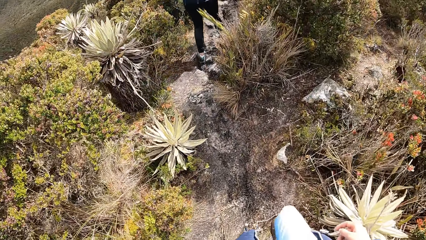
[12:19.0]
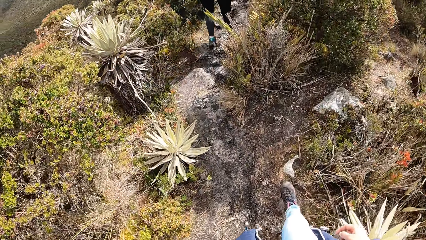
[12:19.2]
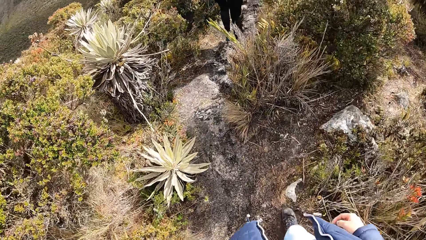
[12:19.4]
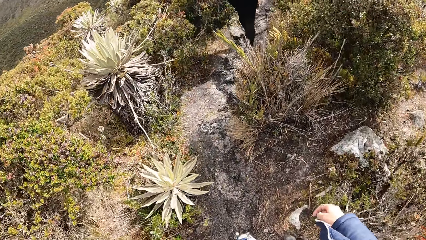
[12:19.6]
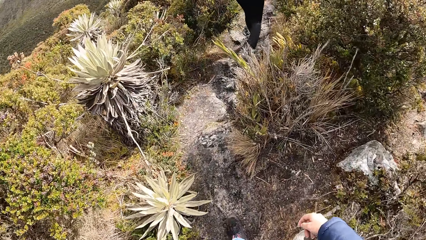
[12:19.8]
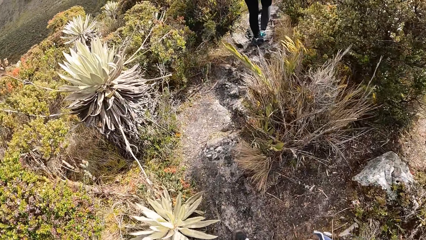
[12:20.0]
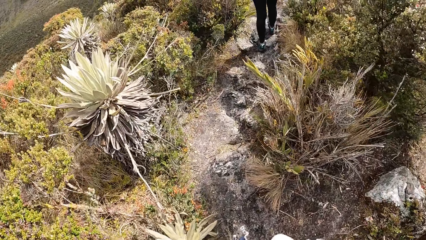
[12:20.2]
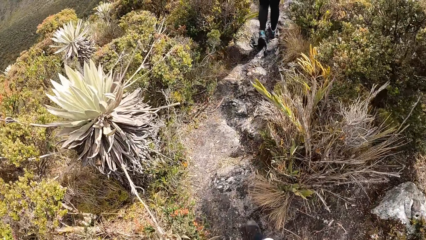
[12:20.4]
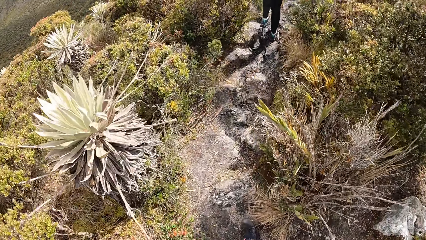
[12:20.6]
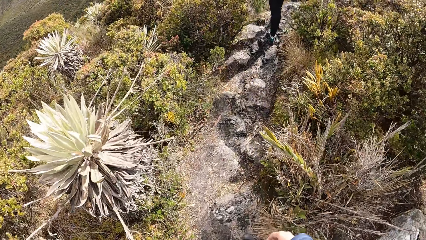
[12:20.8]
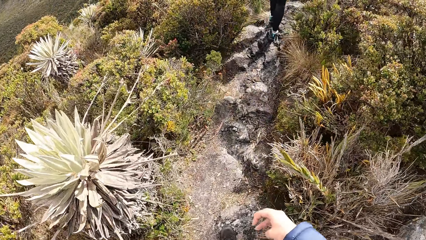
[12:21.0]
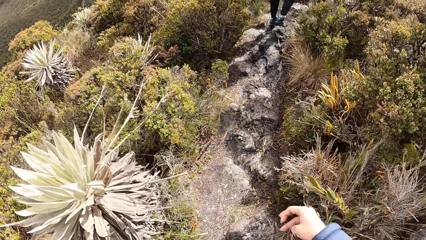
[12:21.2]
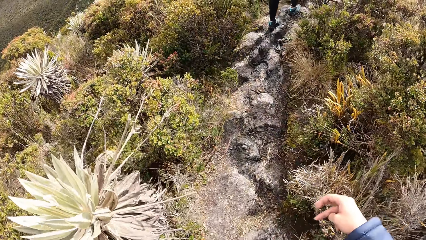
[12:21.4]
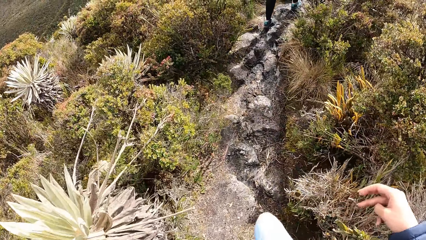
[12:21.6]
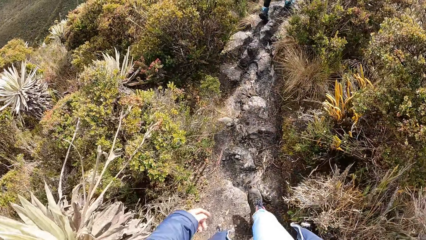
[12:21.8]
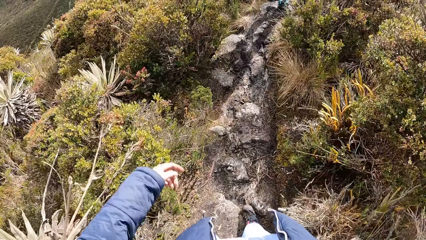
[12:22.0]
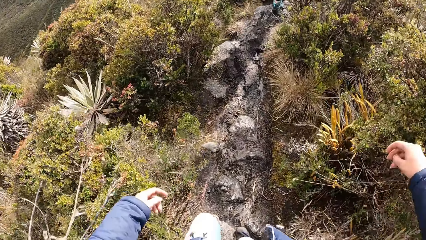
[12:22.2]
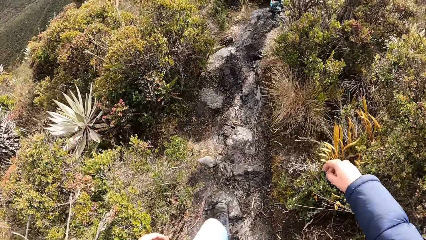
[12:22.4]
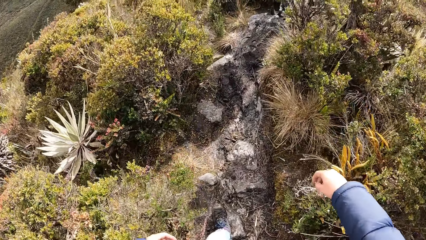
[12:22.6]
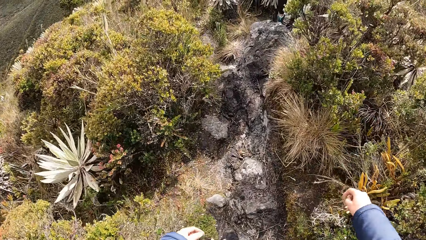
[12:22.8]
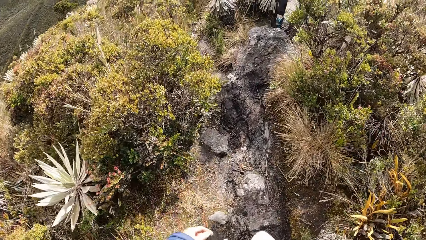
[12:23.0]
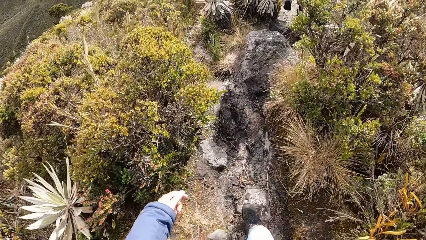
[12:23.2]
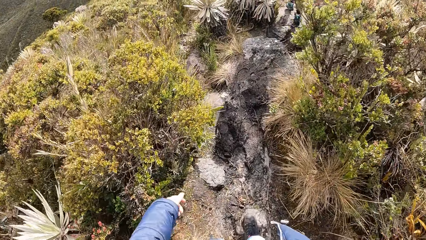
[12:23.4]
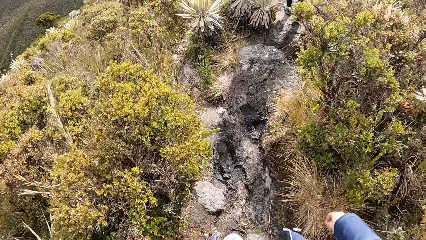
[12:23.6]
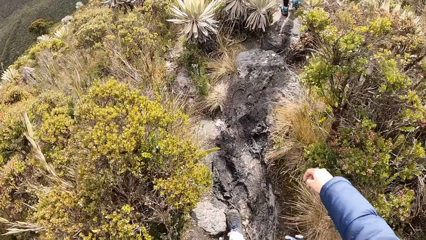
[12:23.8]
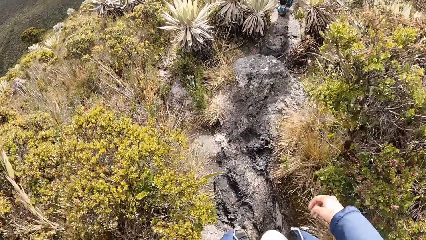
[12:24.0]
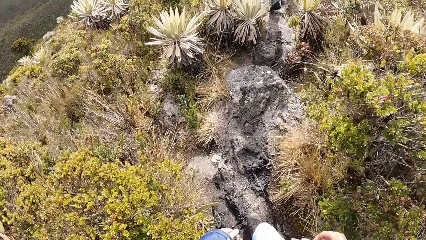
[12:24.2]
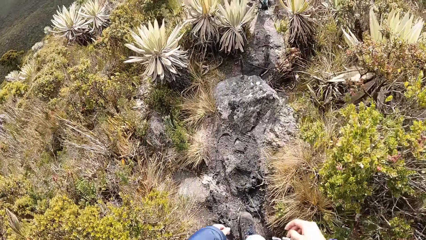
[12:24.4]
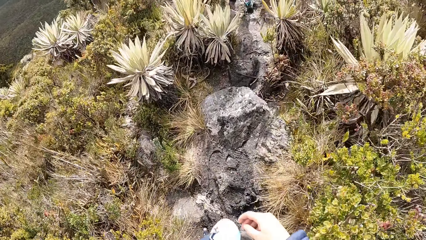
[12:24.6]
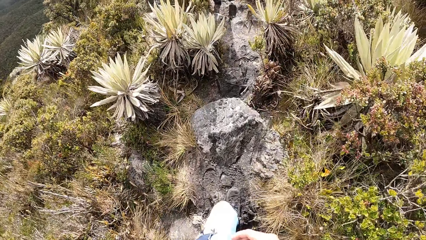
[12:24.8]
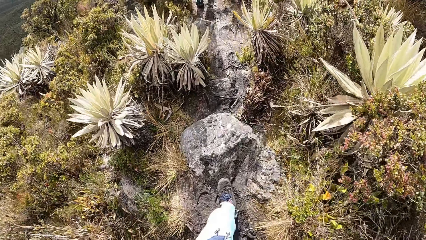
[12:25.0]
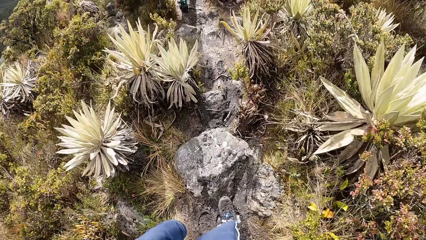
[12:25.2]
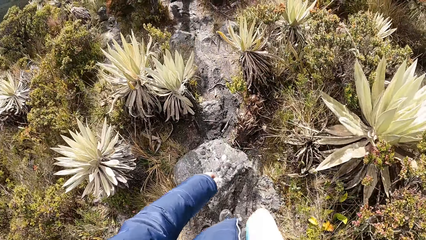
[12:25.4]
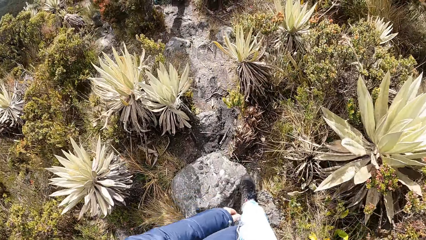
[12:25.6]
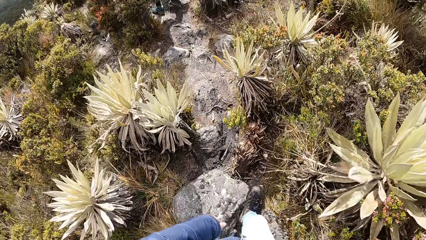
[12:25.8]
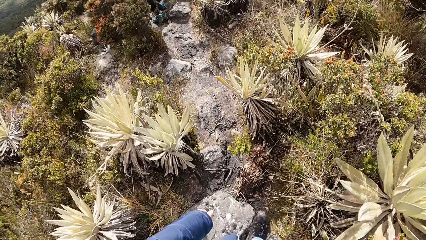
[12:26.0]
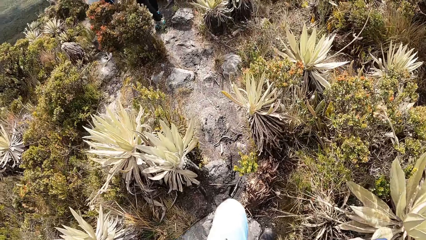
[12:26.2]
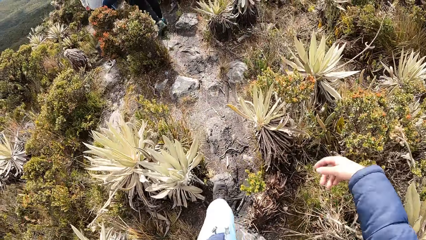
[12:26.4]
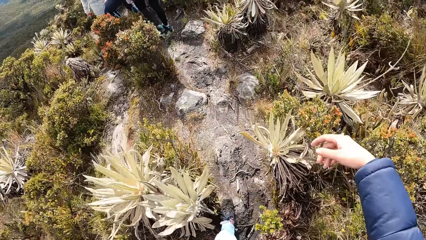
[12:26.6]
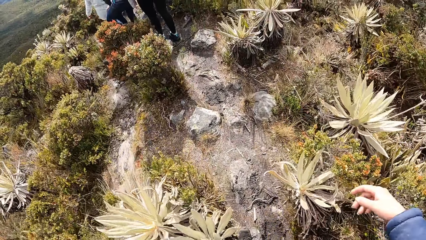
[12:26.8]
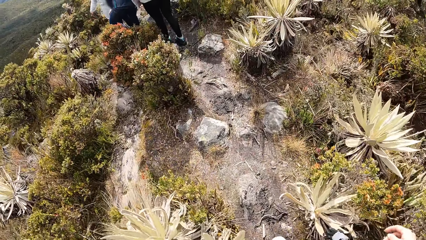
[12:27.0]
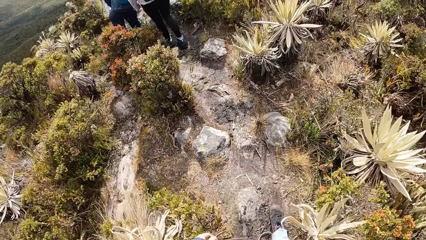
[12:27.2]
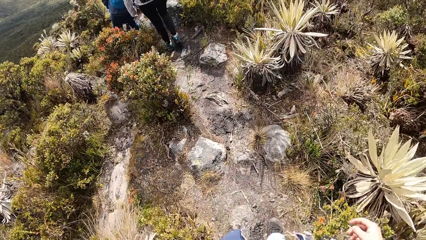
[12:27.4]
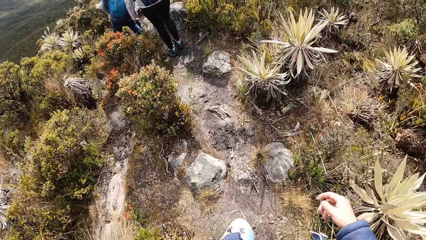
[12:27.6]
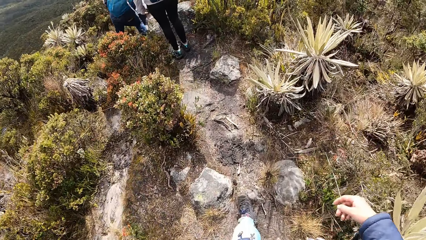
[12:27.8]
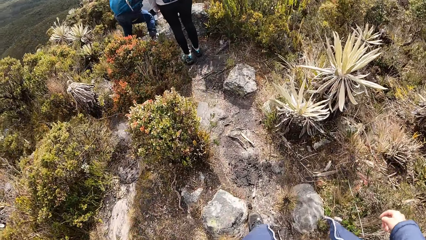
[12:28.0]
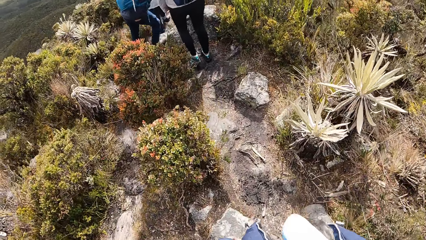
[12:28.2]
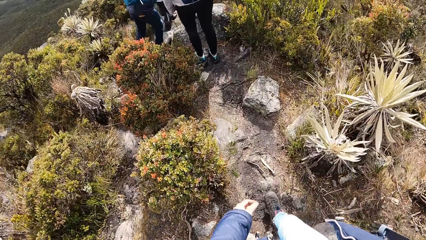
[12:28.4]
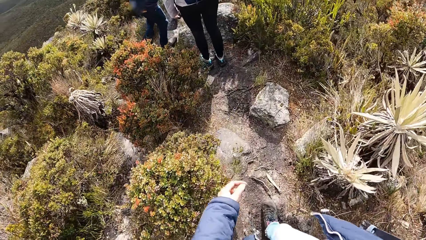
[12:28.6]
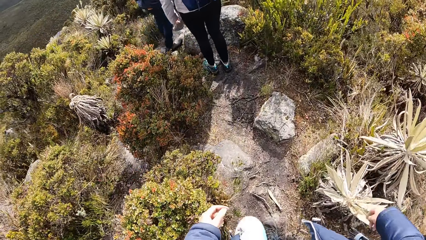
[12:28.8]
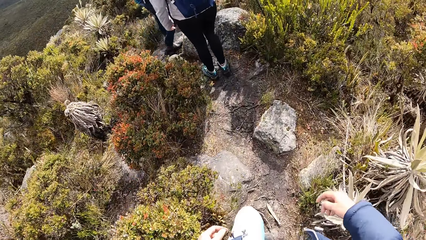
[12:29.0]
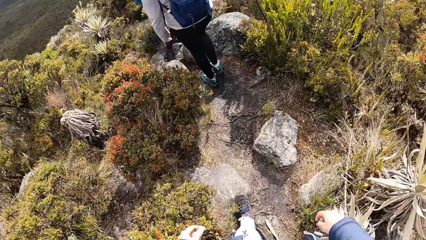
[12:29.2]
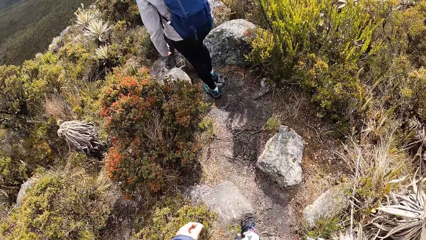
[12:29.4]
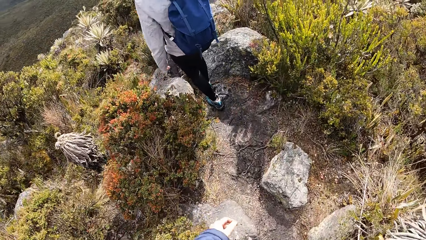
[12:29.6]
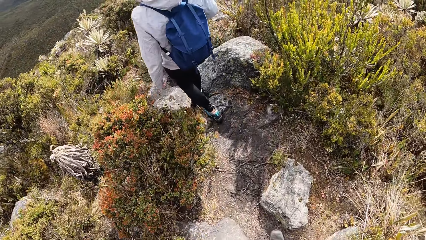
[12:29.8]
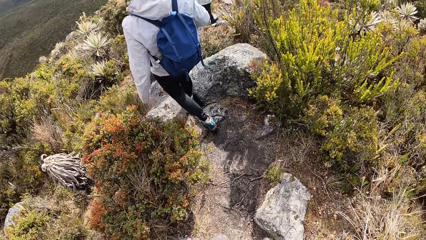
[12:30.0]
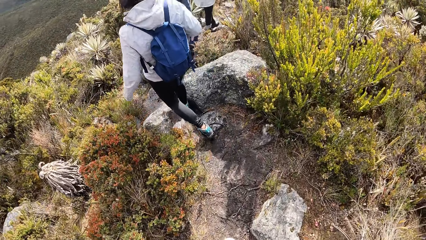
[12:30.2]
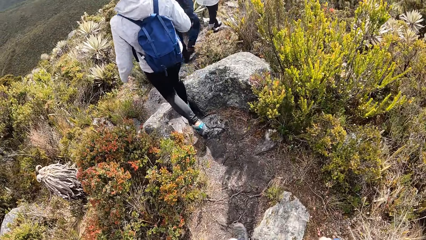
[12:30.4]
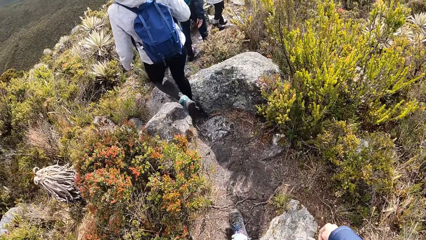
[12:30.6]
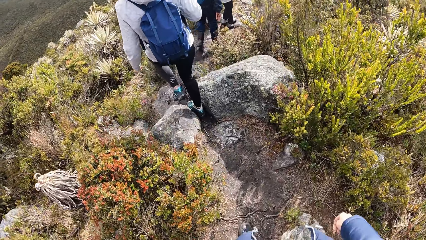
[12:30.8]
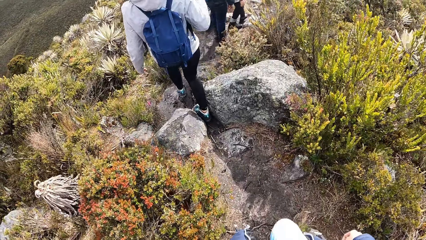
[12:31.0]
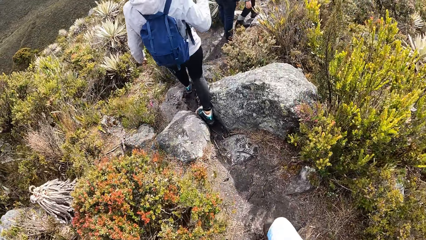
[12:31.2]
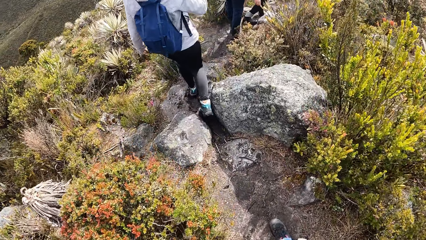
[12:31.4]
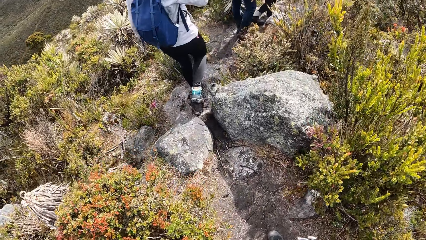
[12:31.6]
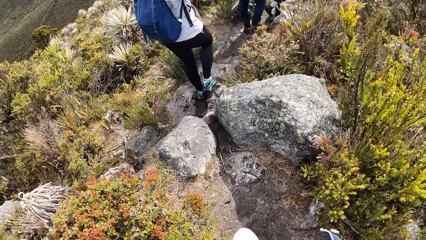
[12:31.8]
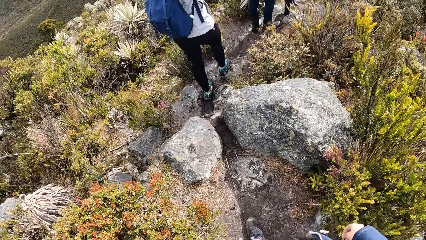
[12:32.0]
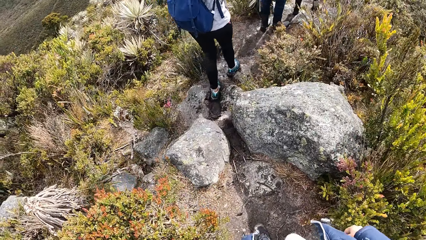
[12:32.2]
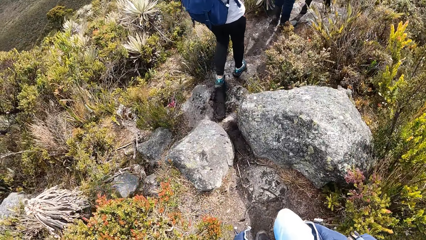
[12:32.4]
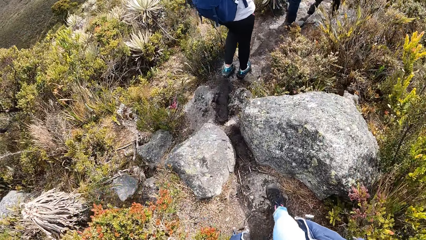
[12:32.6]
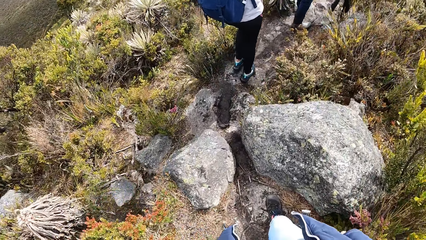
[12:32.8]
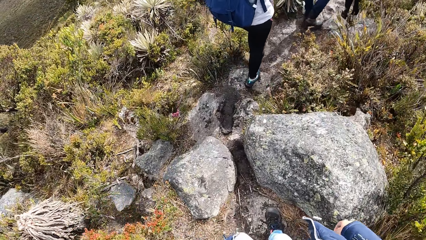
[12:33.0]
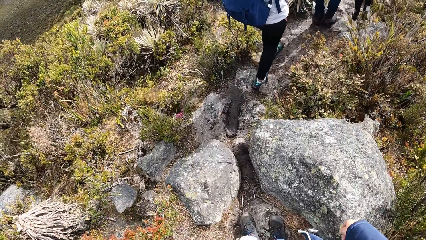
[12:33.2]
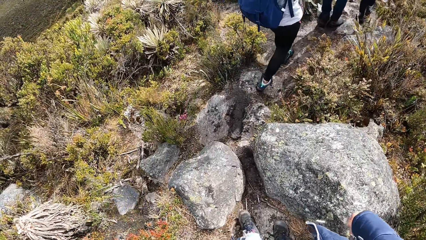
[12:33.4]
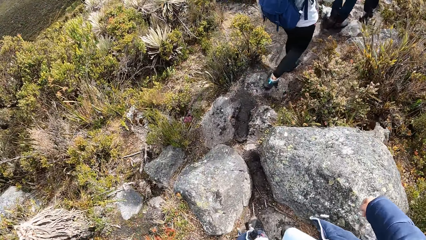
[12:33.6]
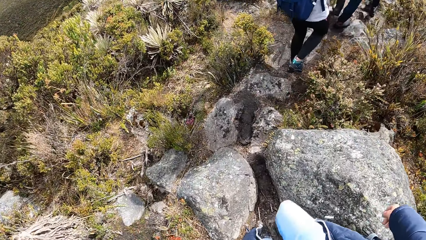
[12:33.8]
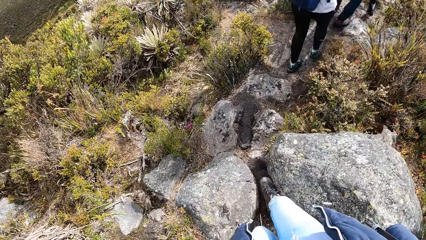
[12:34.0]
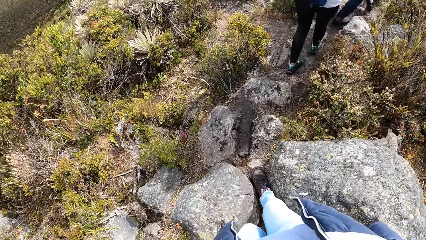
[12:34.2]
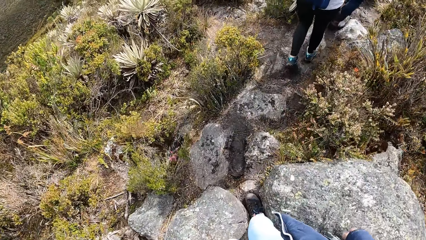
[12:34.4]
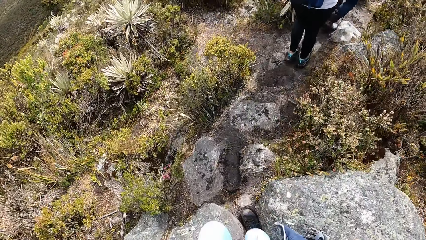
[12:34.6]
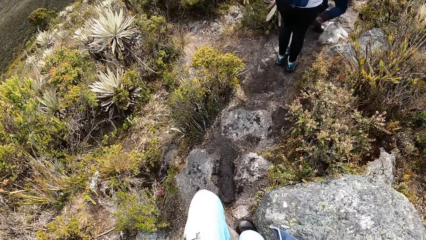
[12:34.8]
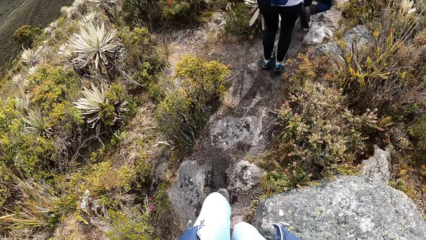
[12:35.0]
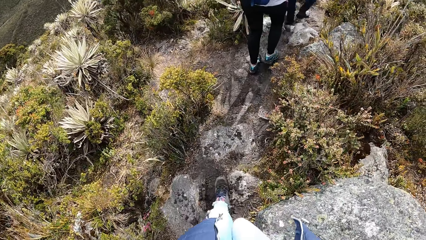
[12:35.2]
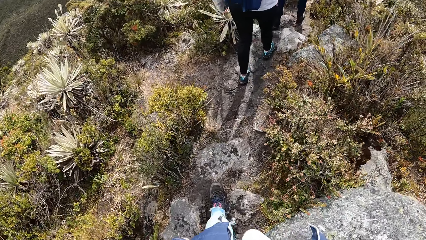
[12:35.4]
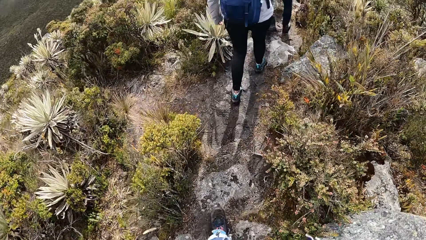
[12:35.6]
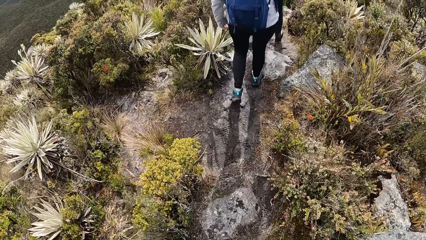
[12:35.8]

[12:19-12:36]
The camera wearer limps on the garden. They walk on the garden. A person walks ahead of another person. The camera wearer walks on the garden. The other person walks ahead of the camera wearer. The camera wearer walks on the garden.
